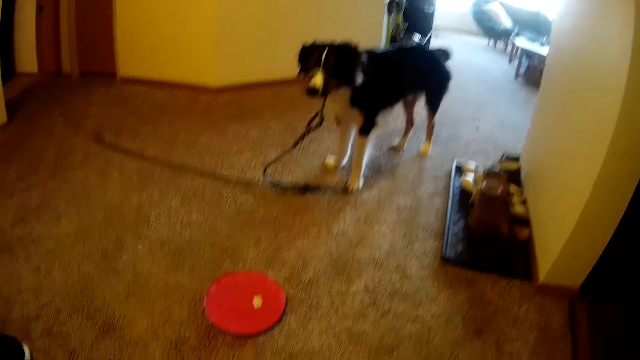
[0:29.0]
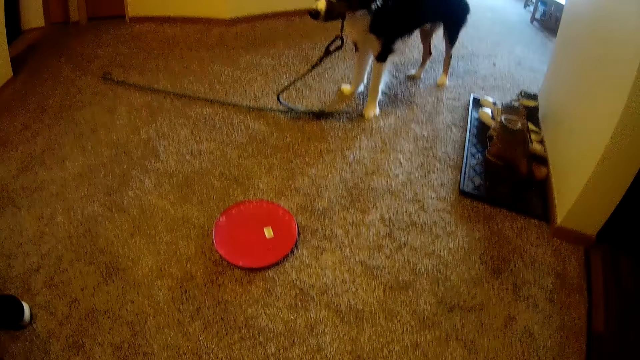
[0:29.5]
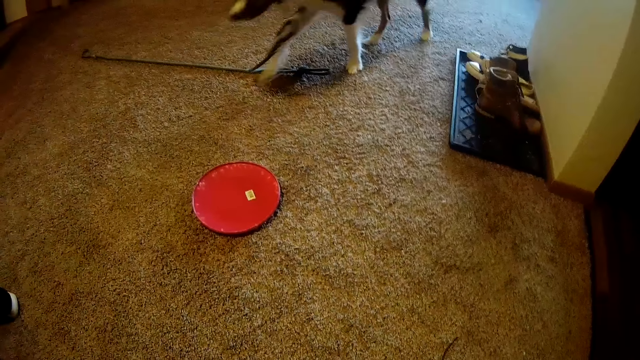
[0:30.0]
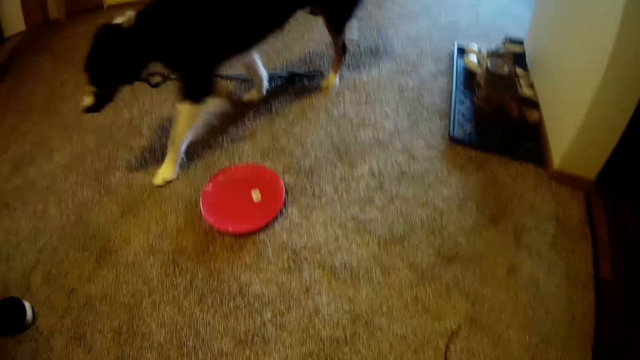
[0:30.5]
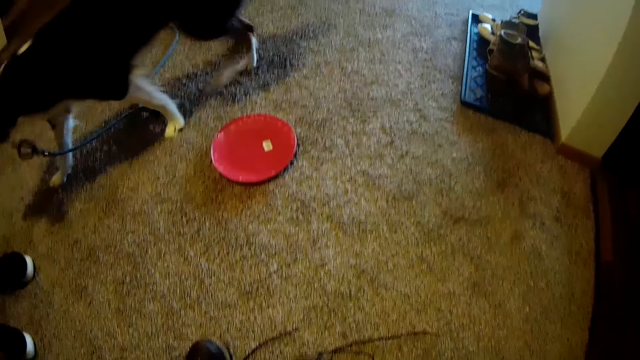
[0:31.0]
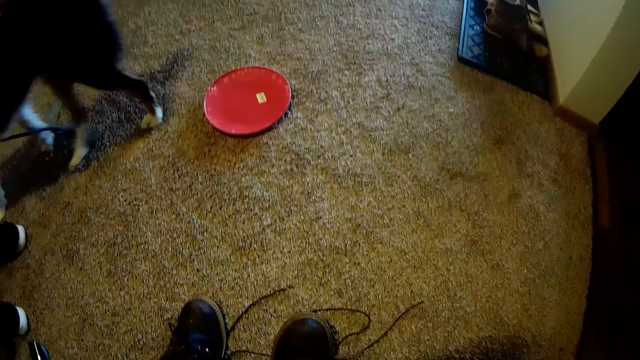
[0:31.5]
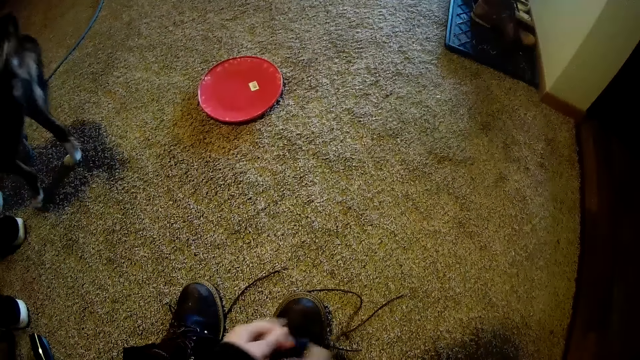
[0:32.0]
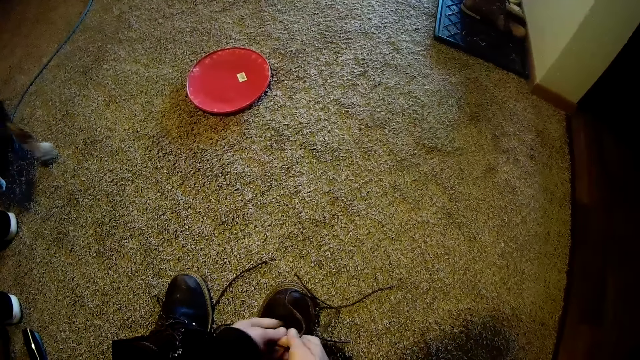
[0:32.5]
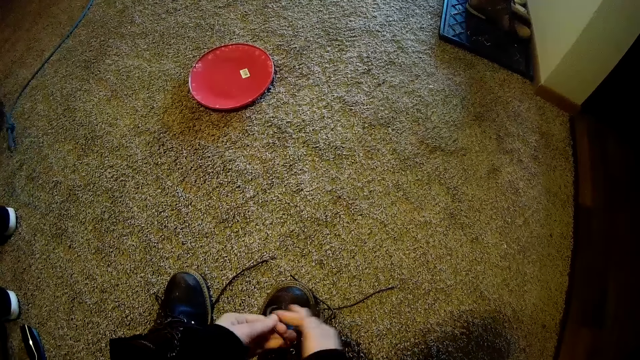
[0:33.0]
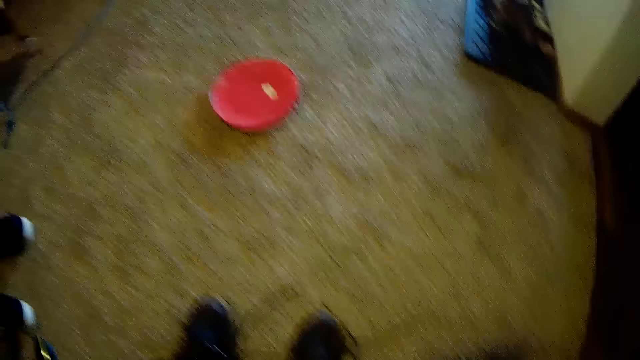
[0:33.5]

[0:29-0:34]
The camera wearer ties the shoelace.

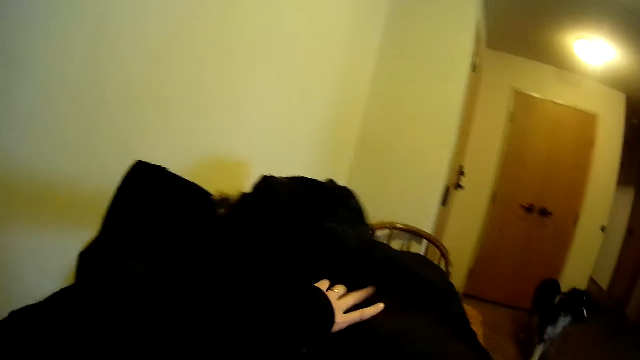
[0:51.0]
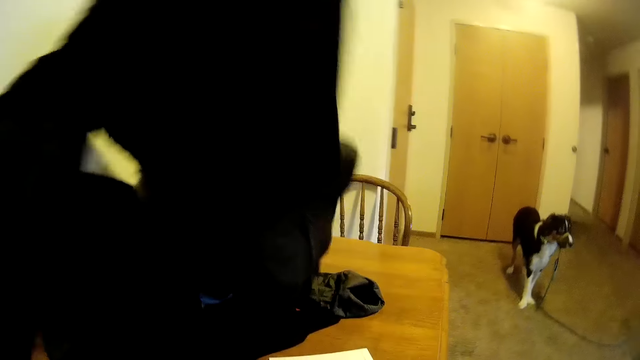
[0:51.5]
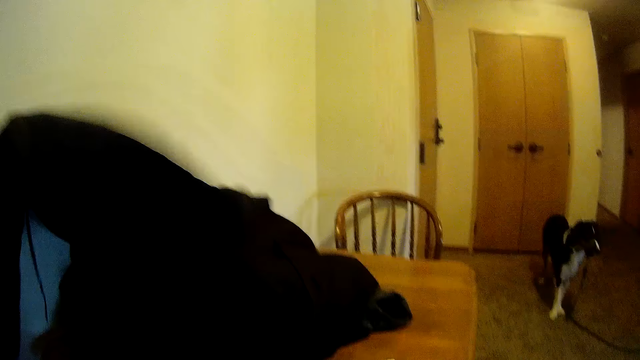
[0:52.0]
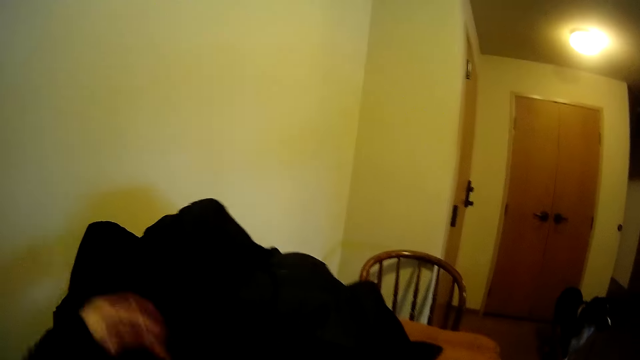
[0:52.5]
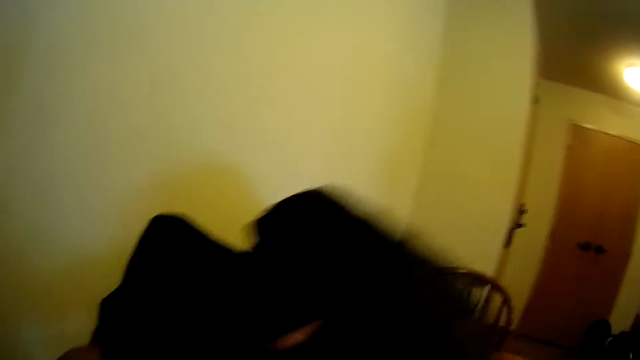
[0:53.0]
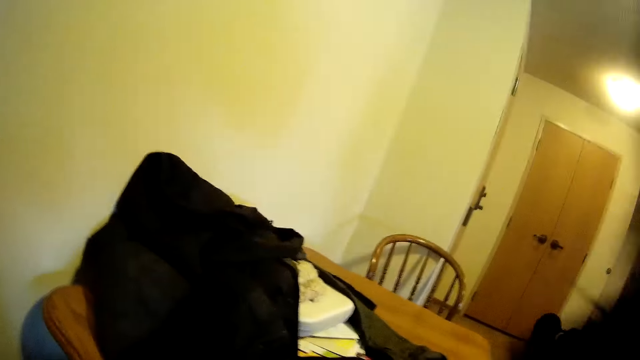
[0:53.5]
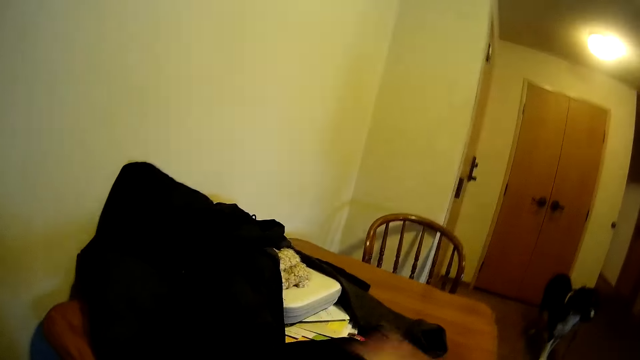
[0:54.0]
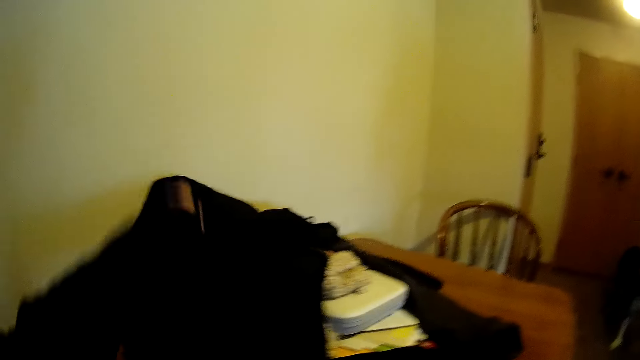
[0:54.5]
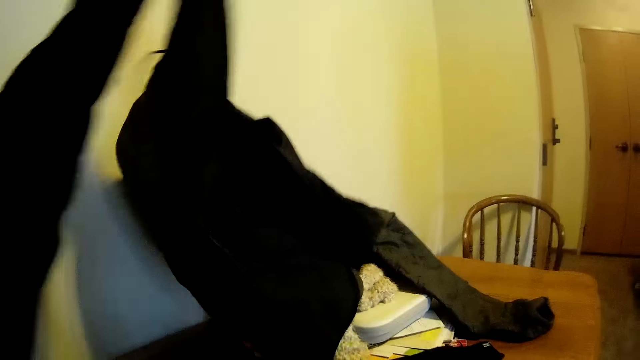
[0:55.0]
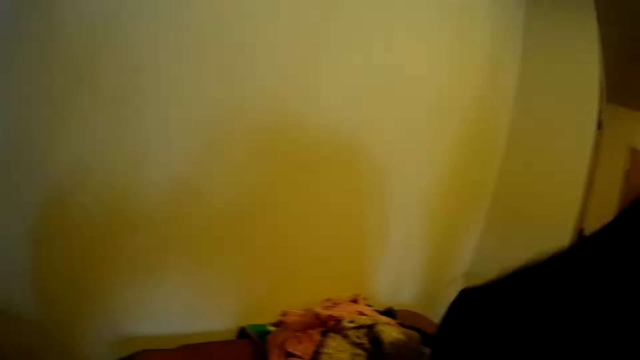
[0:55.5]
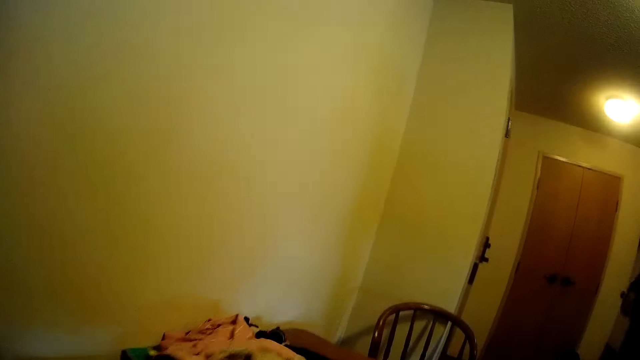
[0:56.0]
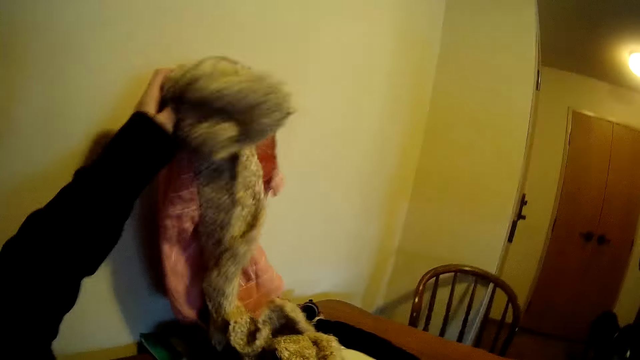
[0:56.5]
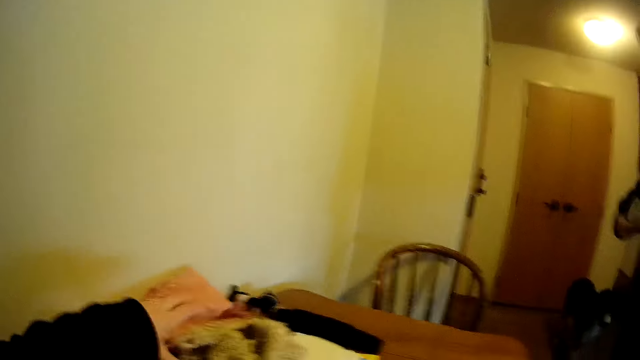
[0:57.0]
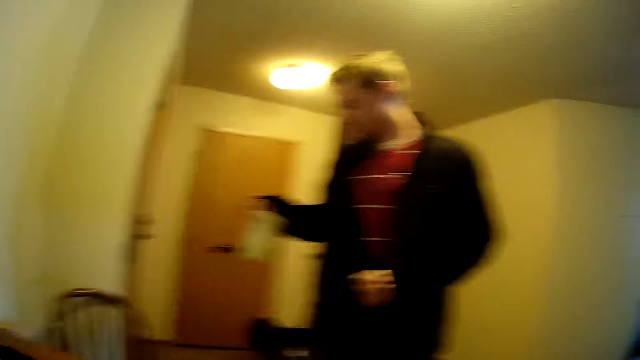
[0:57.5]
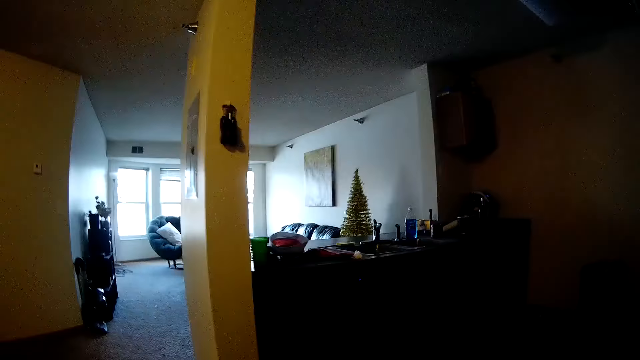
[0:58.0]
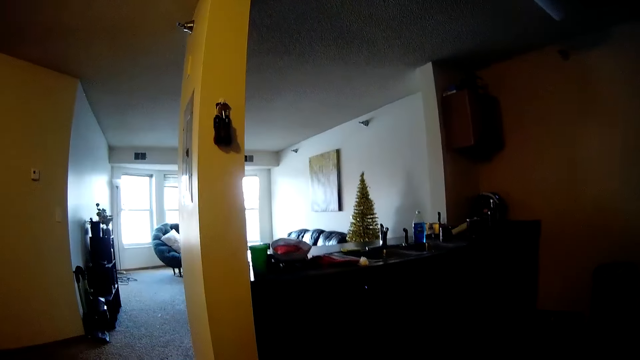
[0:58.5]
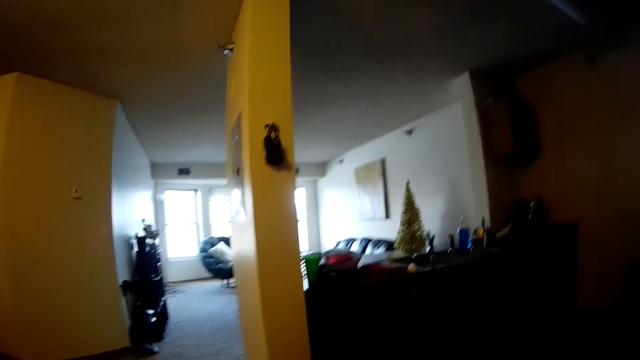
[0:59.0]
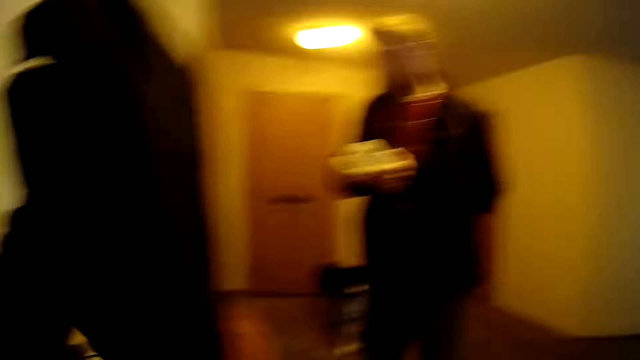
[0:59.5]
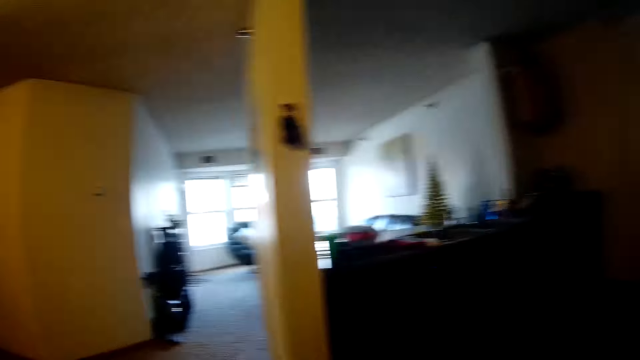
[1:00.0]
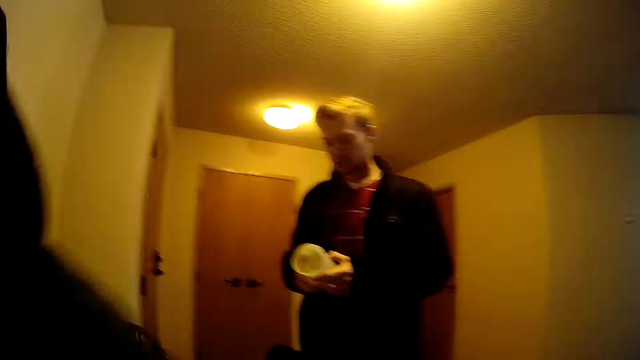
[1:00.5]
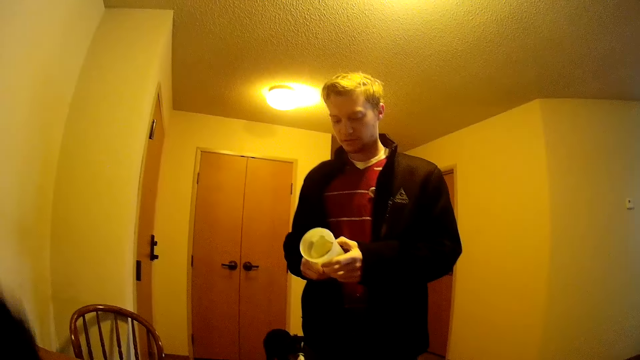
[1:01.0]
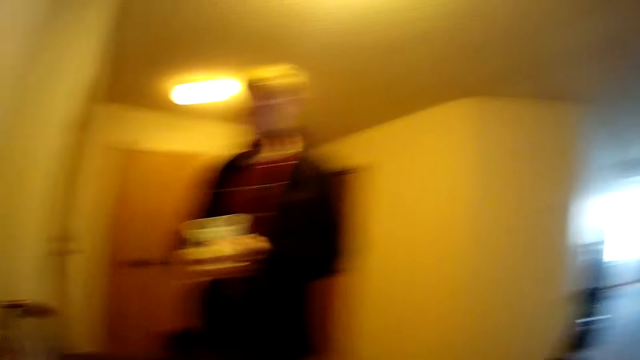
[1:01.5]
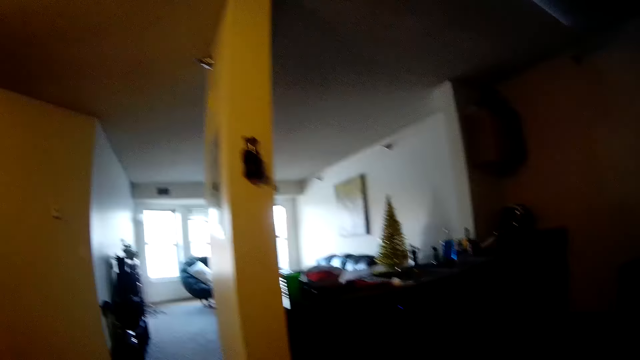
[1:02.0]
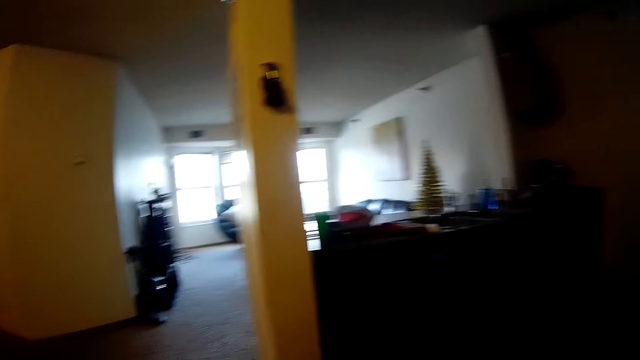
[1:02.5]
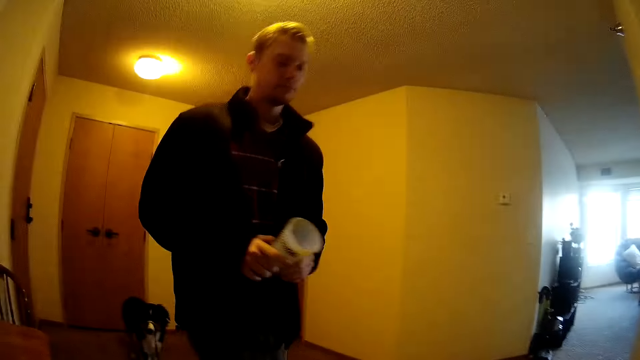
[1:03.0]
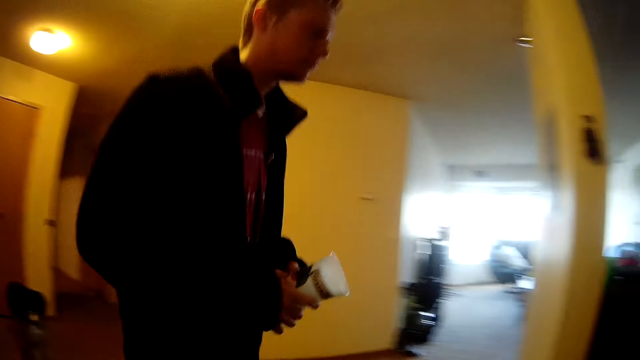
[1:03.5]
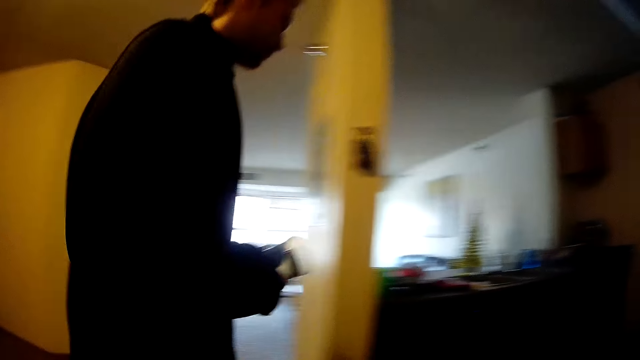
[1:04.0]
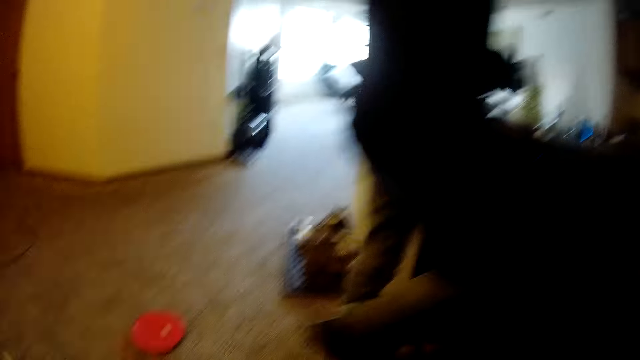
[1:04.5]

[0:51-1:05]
The camera wearer turns the cloths on the table. They pick up a jacket from the table and drop the jacket on the table. They pick up the jacket from the table. They pick up another jacket from the table. They lift a cloth from the table and drop the cloth on the table. A man holds a tumbler. The camera wearer looks around the room. The man holds the tumbler. The man stares at the cup. The camera wearer looks around the room. The man walks in front of the camera wearer. The man walks around the house.

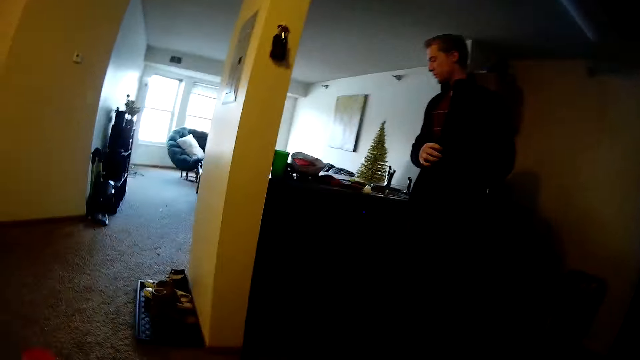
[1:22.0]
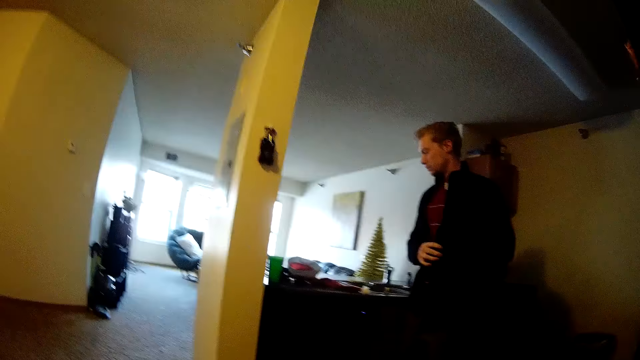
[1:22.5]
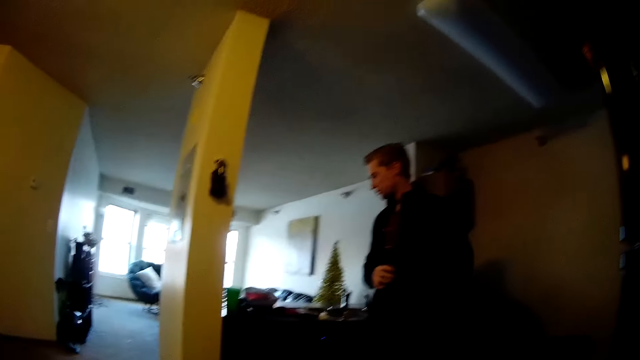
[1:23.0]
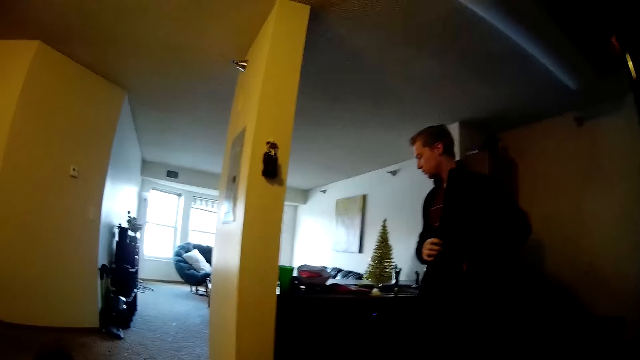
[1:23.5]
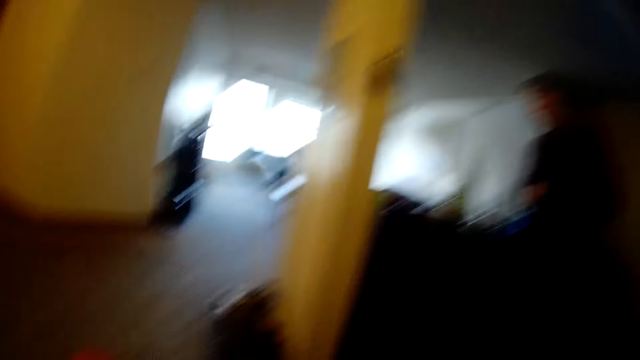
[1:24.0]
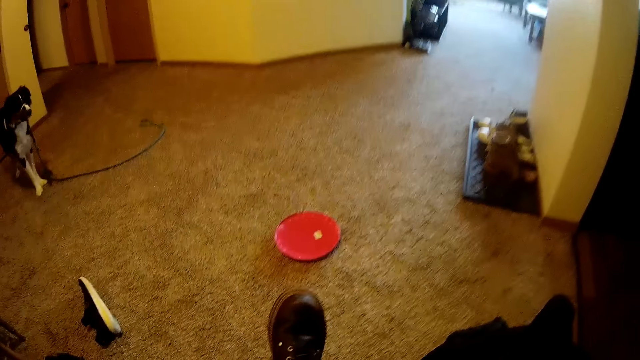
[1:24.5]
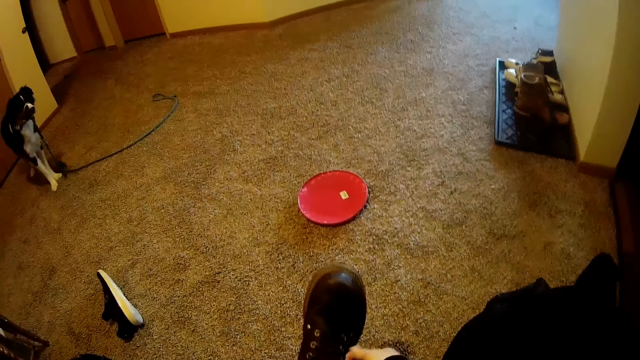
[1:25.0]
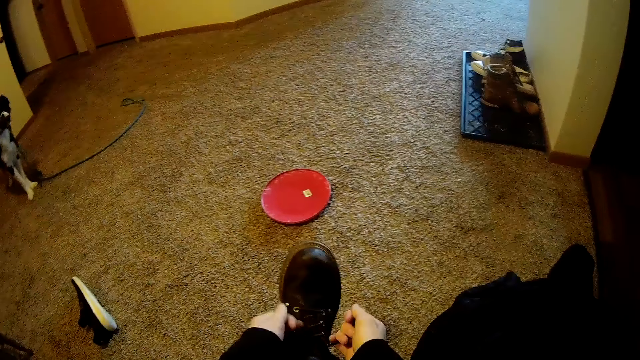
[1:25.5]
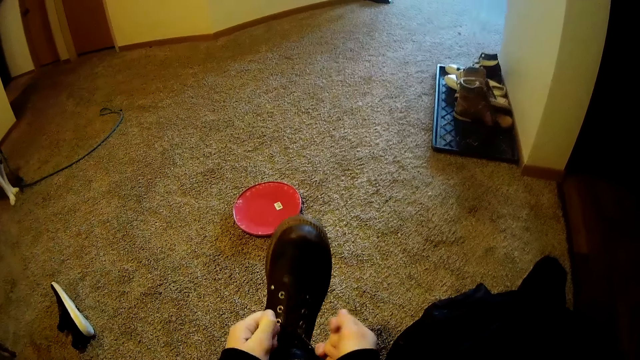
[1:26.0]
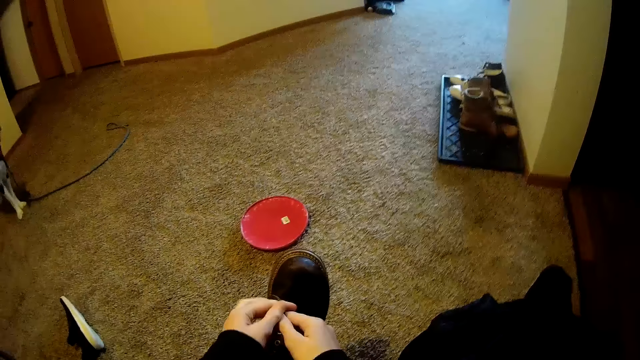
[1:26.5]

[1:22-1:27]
The camera wearer looks at a man. They tie the shoe lace.
